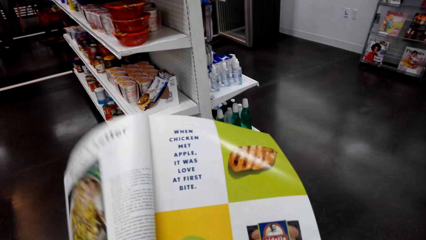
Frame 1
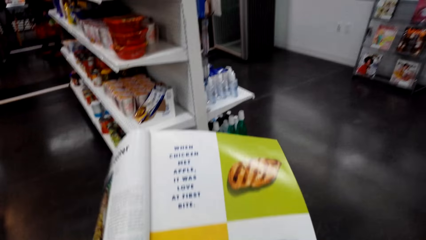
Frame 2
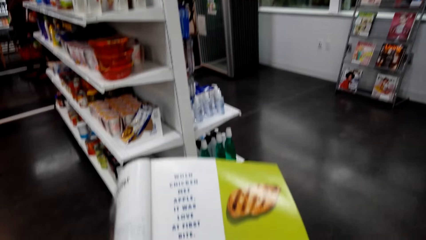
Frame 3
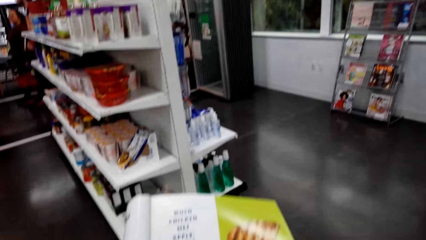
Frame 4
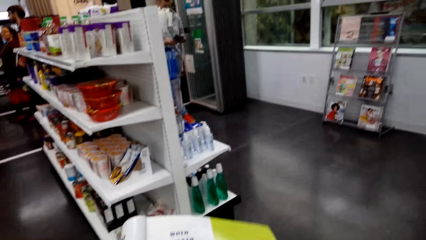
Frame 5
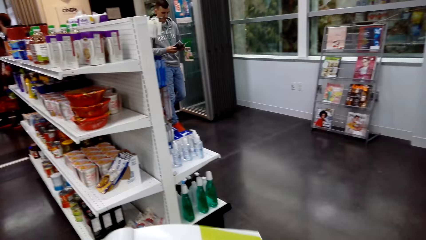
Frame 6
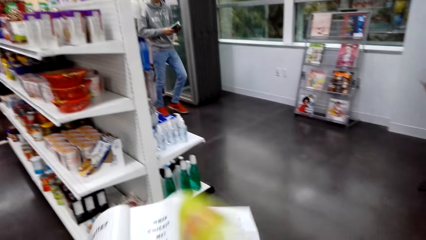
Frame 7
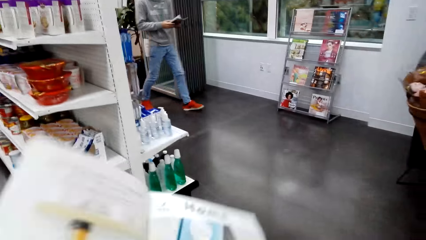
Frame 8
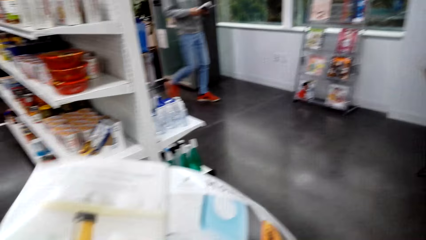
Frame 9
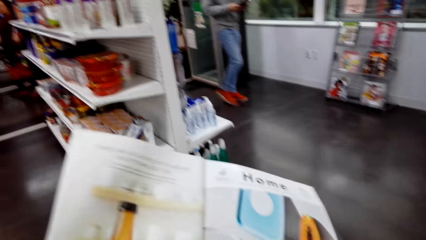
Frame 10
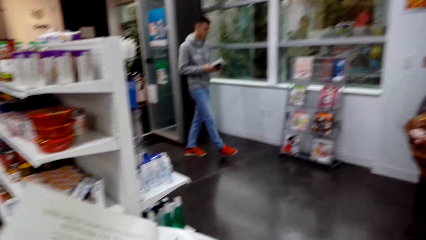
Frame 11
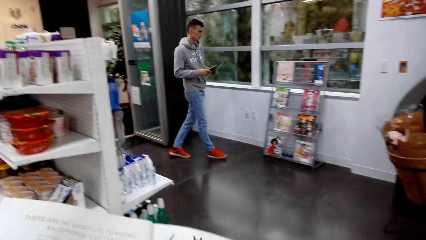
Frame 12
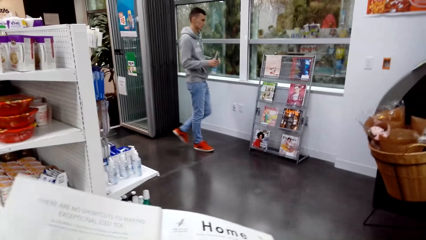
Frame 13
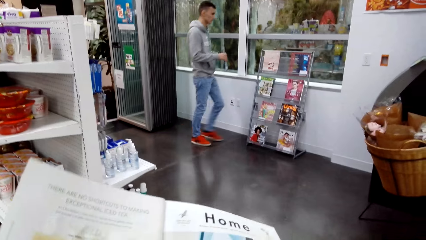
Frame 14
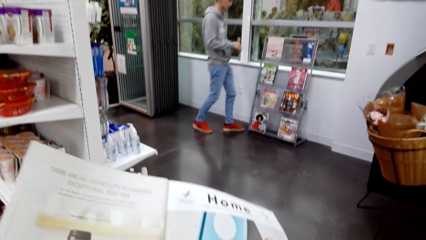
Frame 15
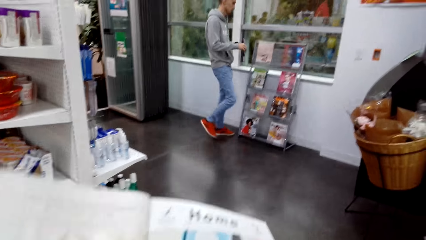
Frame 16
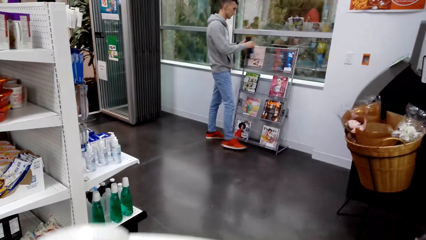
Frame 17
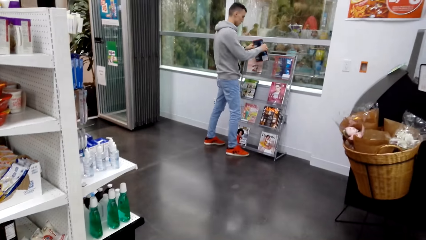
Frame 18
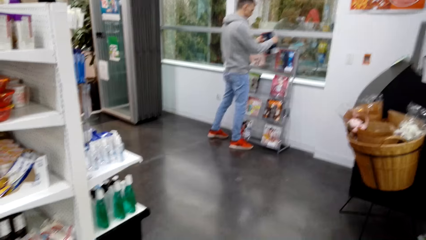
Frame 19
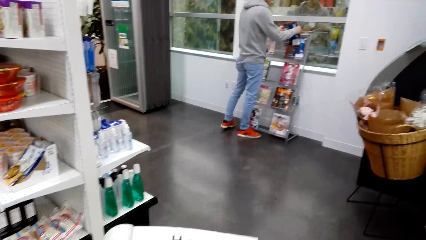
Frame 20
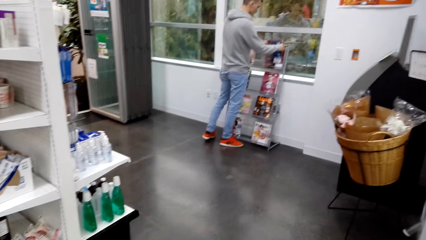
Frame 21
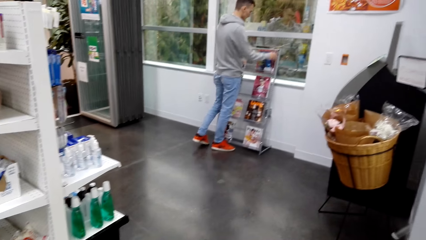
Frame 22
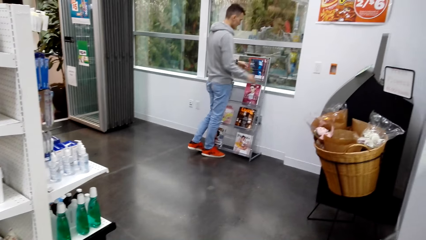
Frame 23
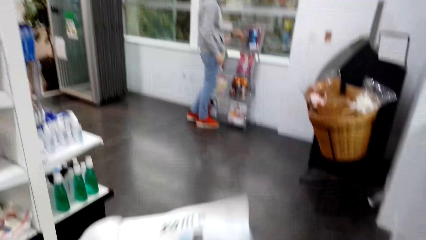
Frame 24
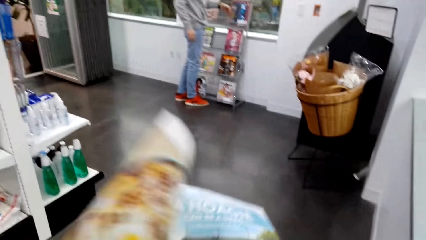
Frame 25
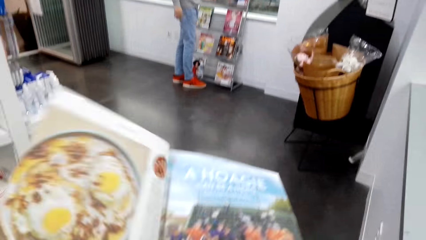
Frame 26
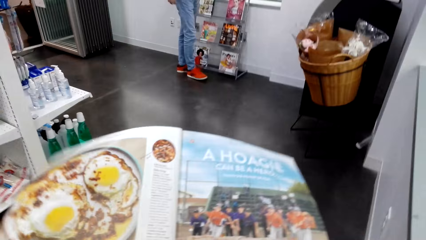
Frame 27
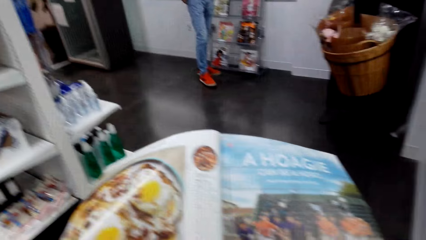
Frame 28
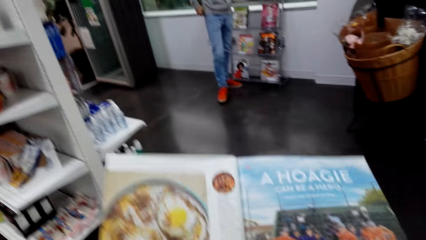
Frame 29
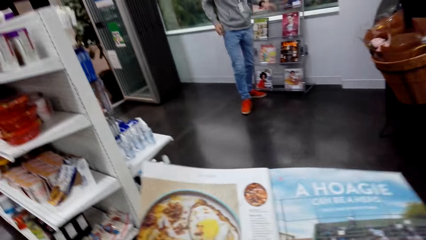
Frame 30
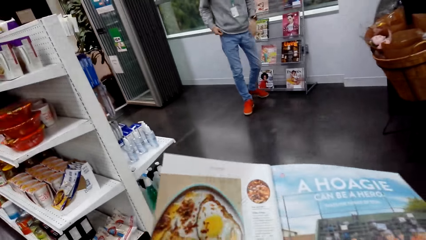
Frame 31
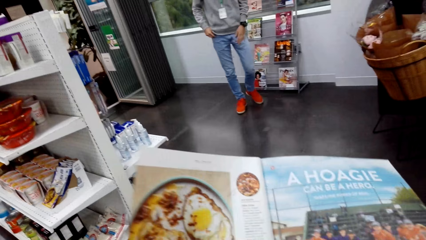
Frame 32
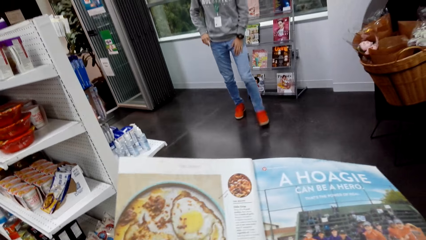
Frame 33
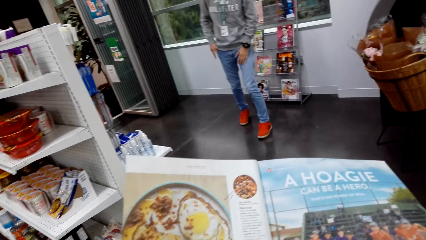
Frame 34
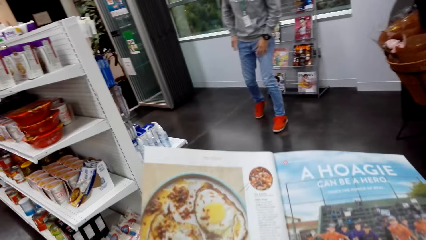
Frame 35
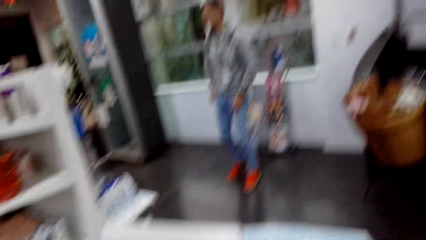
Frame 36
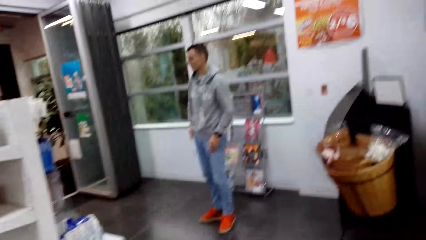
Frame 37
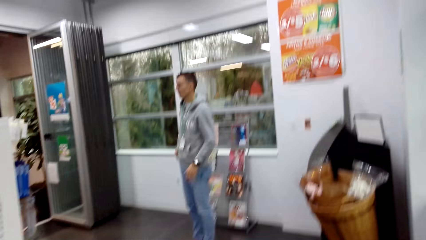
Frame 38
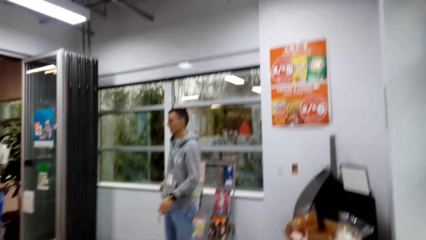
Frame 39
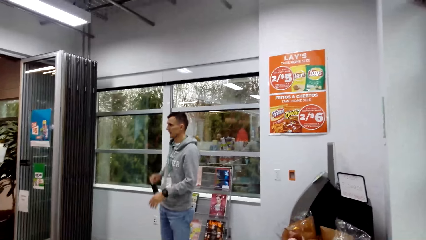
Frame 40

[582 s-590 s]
A man walks into the room. The camera wearer opens a page in the booklet brochure. The man places the booklet brochure in the display rack. The man removes the phone from the pocket.

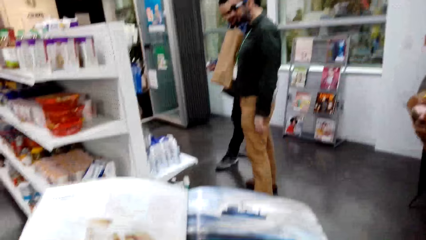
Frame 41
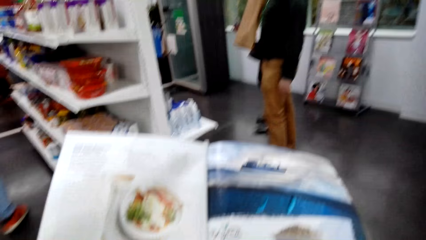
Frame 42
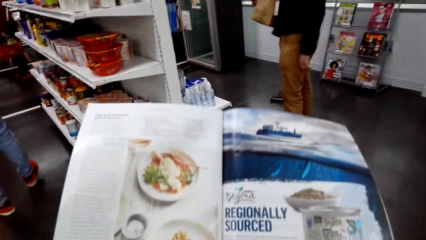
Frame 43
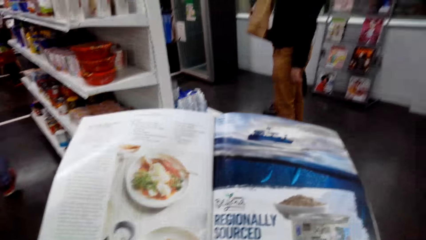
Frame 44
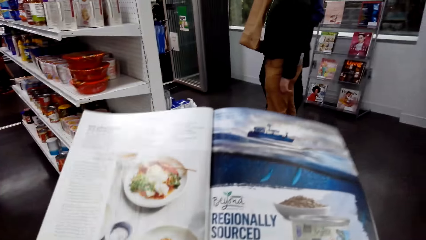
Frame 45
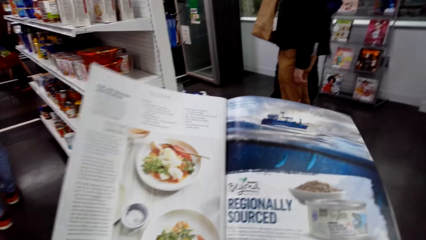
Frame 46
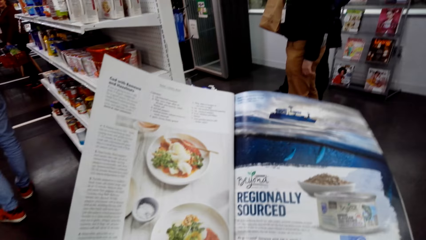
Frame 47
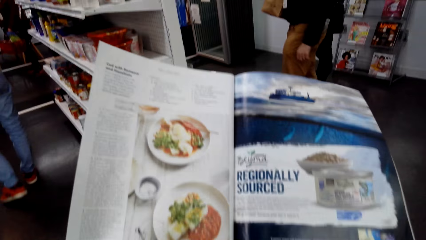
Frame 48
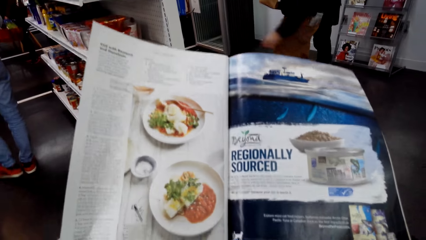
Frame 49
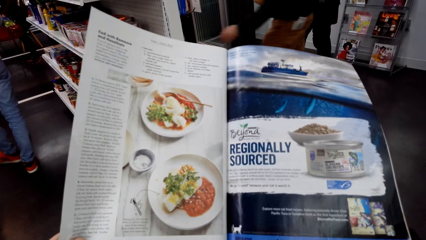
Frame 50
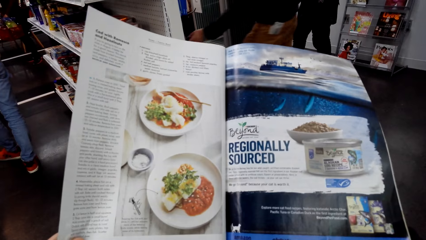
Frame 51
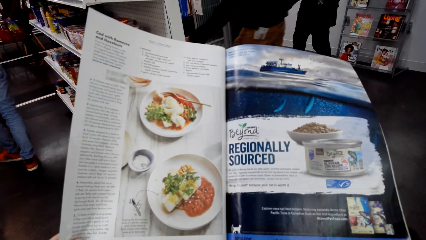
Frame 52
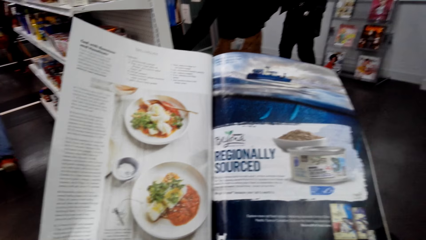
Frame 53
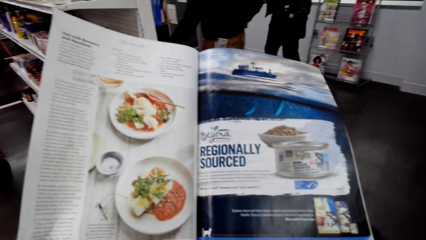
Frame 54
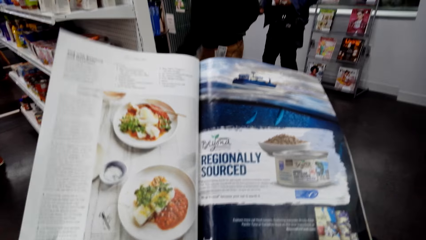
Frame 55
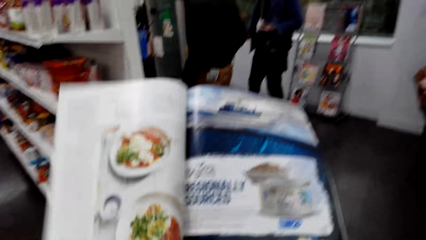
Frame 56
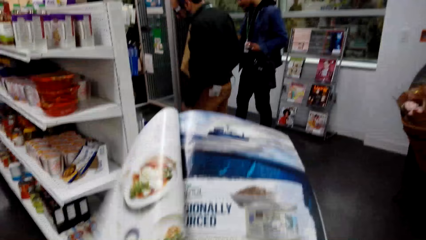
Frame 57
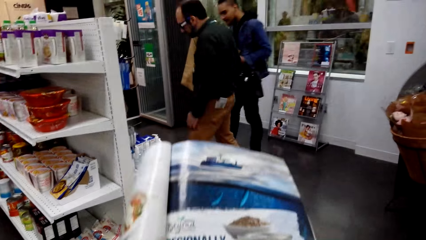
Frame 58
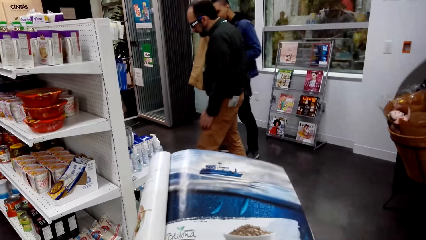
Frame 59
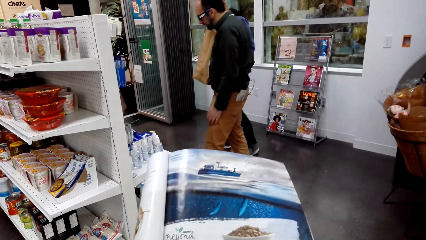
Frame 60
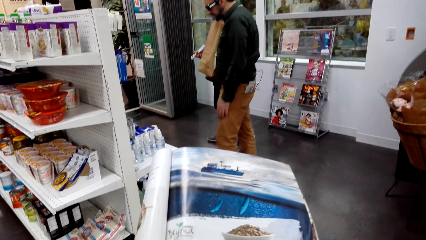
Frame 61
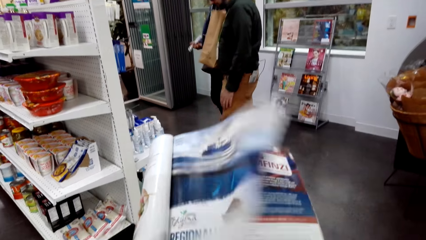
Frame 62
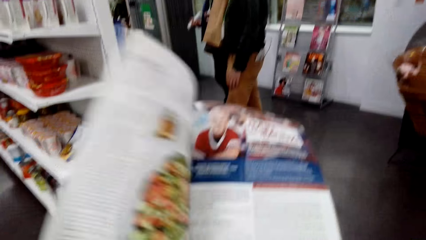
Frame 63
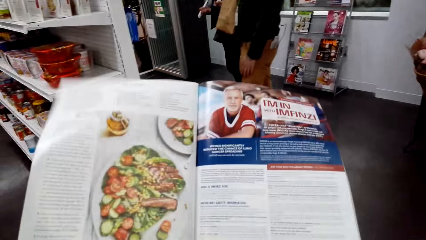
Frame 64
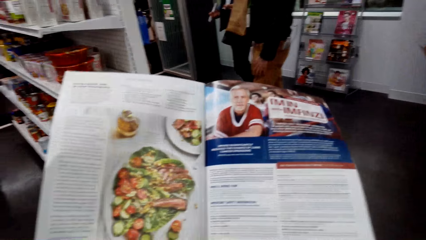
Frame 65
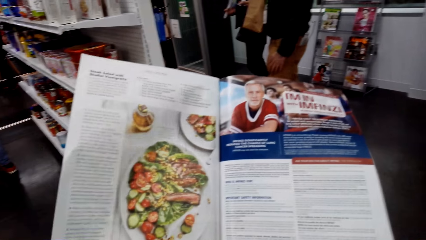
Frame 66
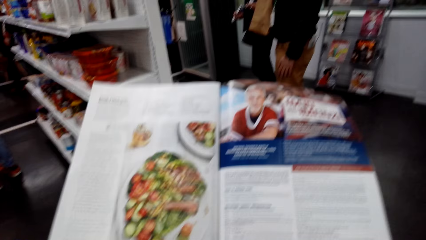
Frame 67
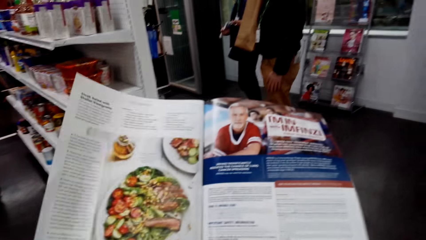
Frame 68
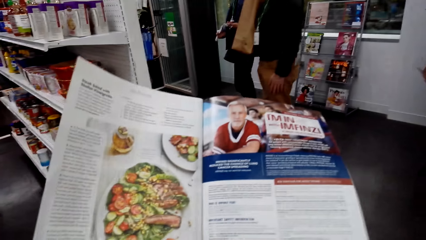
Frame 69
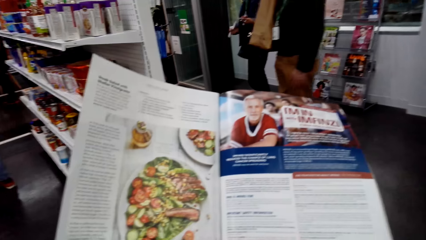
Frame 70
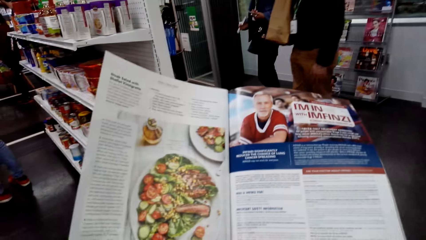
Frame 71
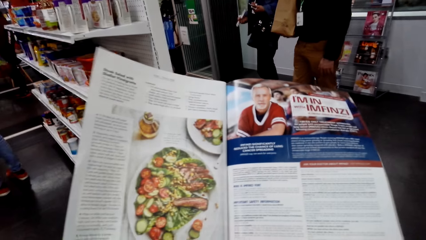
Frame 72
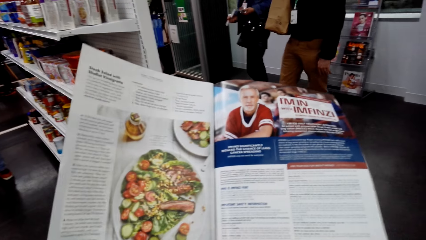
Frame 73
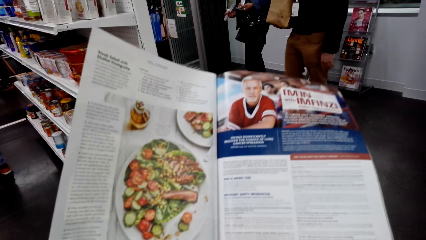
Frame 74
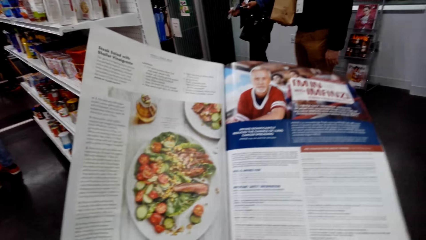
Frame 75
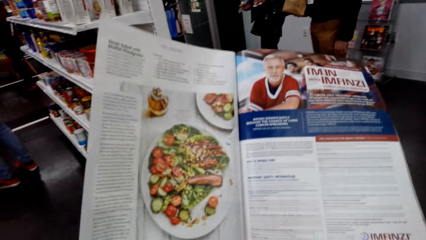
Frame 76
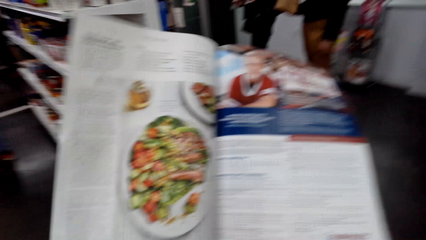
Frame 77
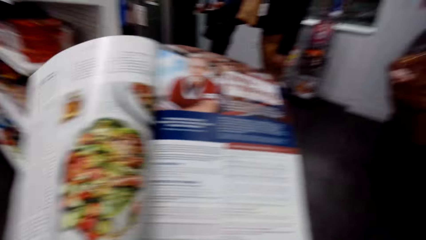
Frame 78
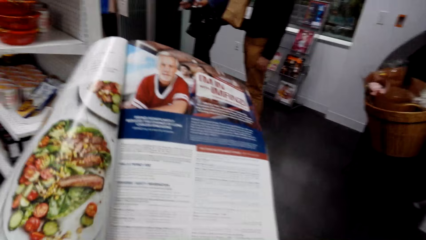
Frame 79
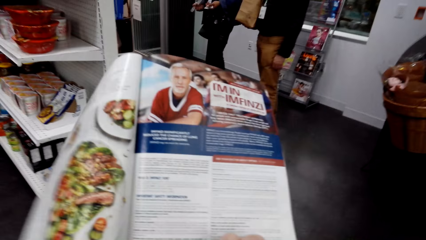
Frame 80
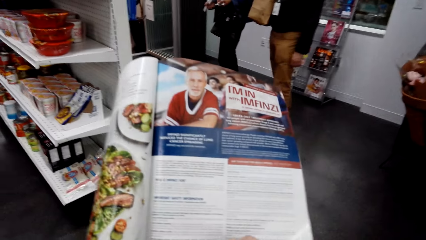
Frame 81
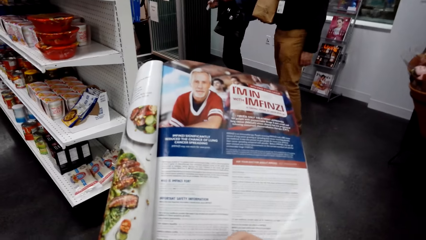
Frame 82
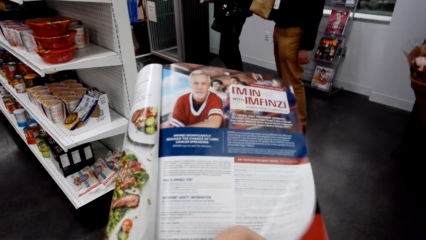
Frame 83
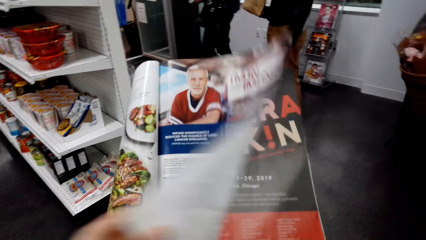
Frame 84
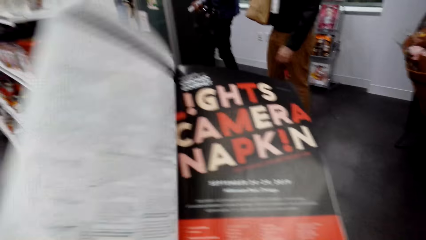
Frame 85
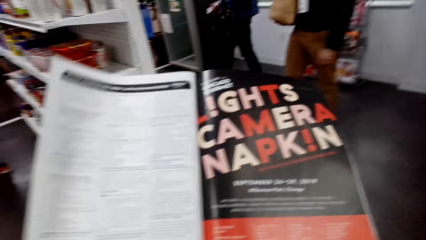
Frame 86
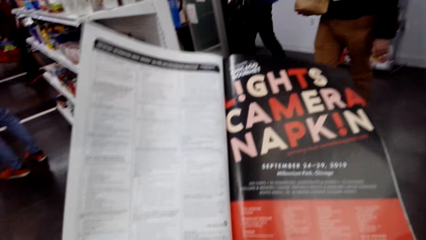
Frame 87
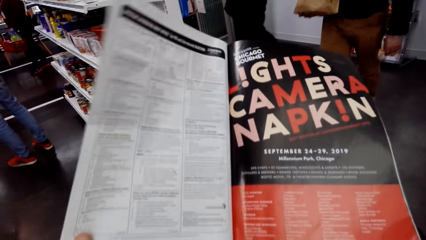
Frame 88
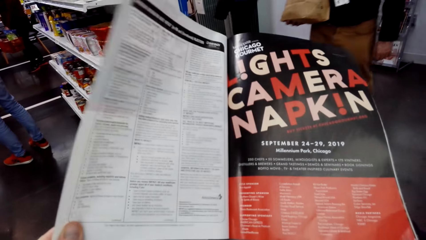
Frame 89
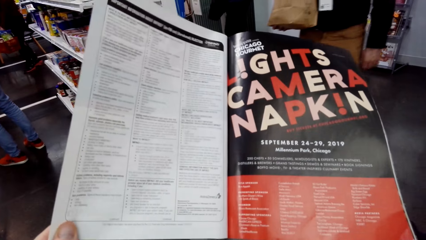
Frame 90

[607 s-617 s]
The camera wearer looks at the open page of the booklet brochure. A man moves a hand towards the store shelf. The camera wearer opens a page in the booklet brochure.
